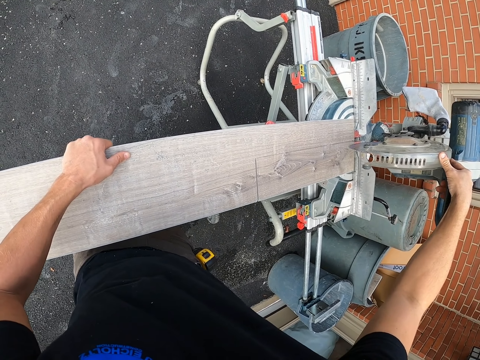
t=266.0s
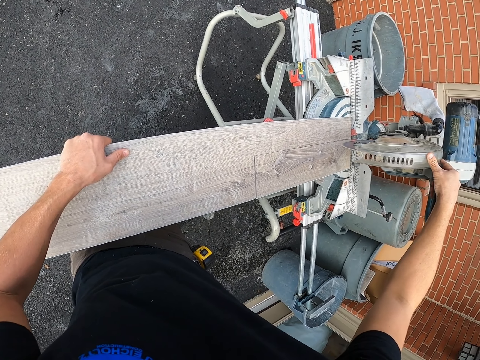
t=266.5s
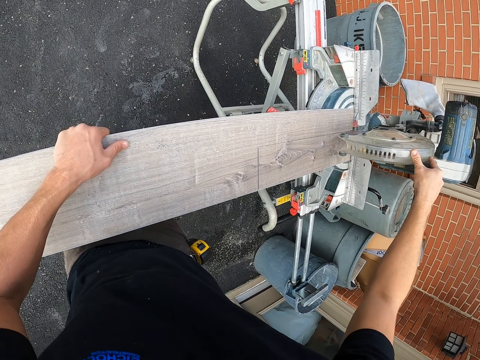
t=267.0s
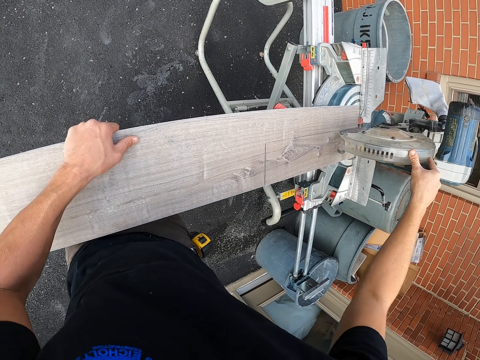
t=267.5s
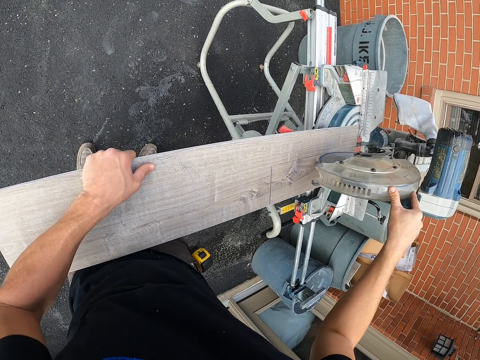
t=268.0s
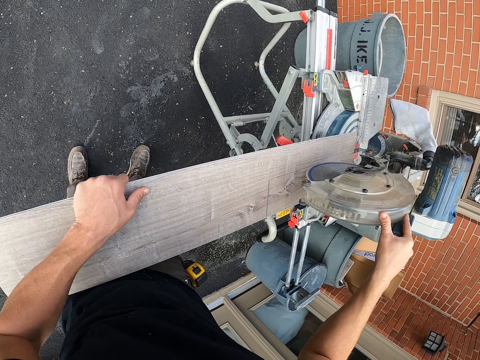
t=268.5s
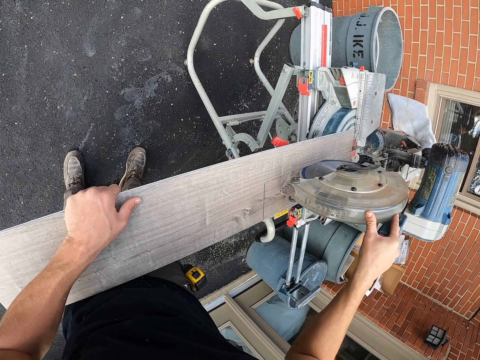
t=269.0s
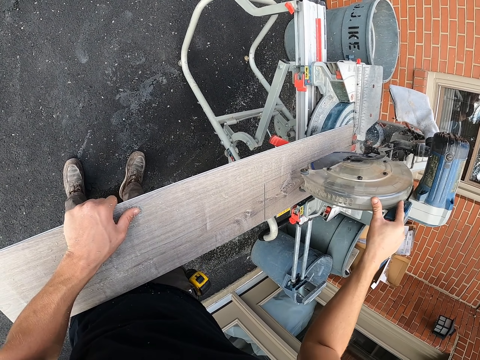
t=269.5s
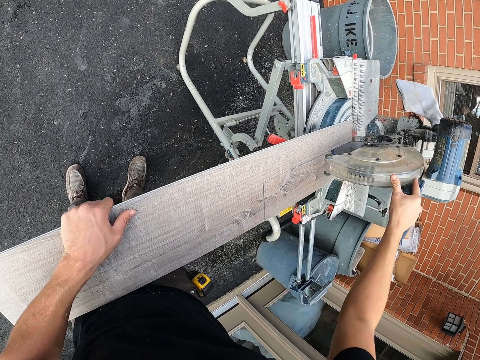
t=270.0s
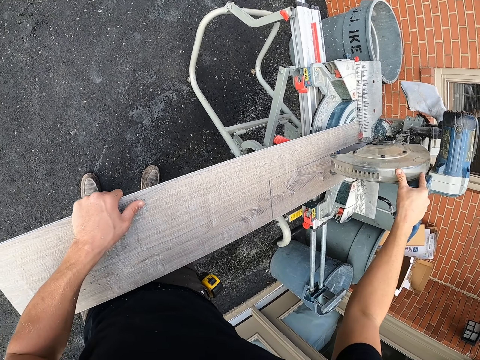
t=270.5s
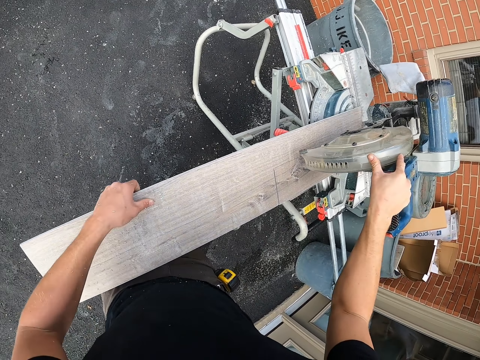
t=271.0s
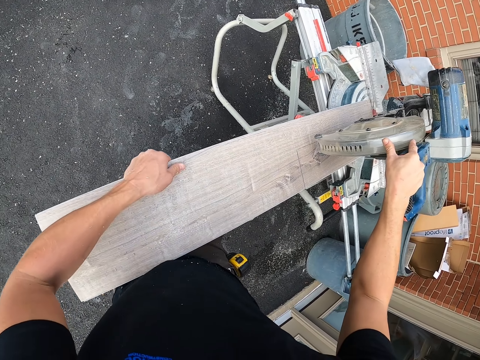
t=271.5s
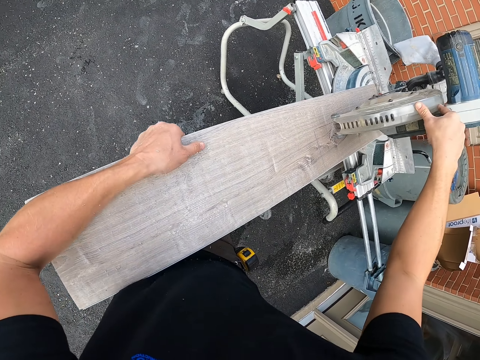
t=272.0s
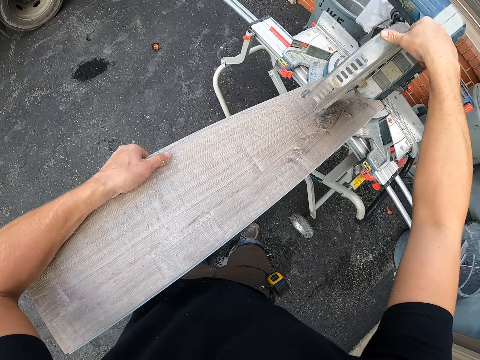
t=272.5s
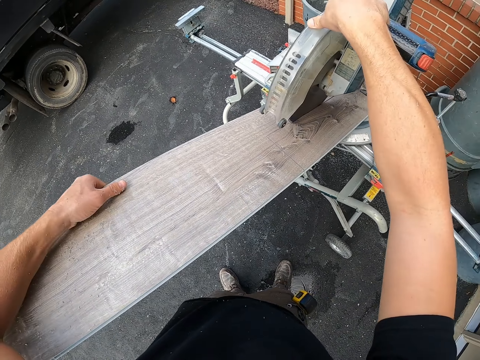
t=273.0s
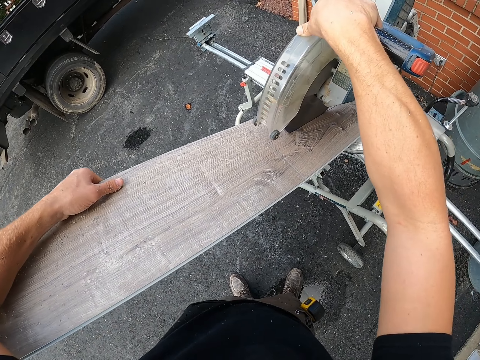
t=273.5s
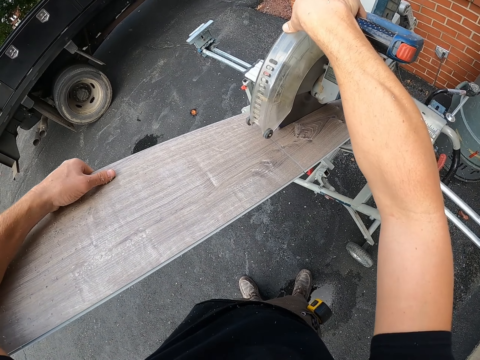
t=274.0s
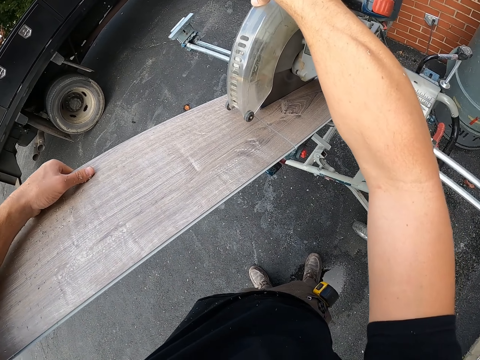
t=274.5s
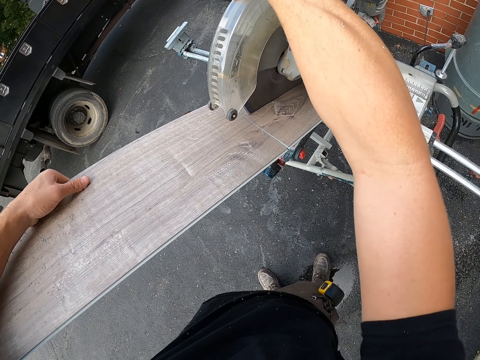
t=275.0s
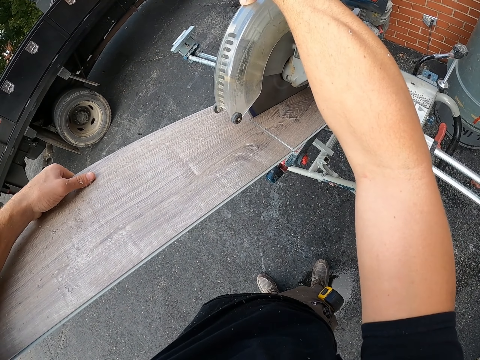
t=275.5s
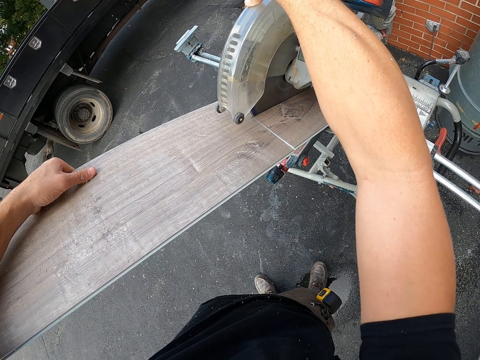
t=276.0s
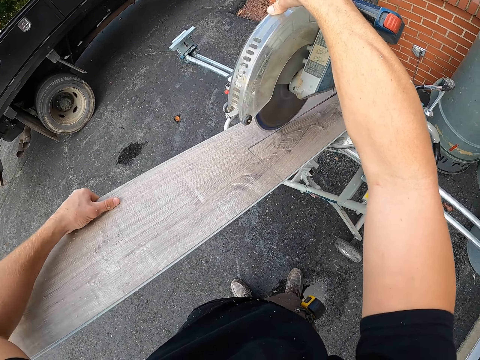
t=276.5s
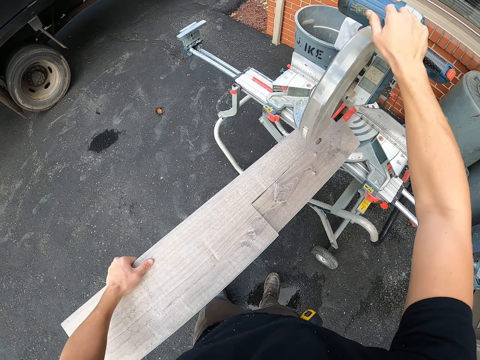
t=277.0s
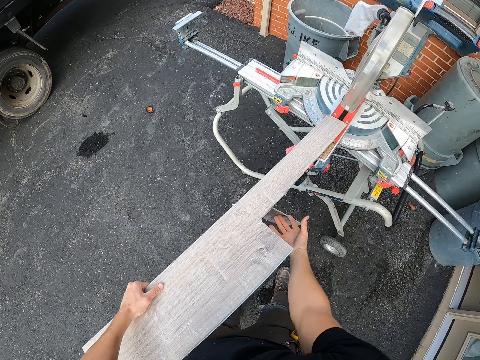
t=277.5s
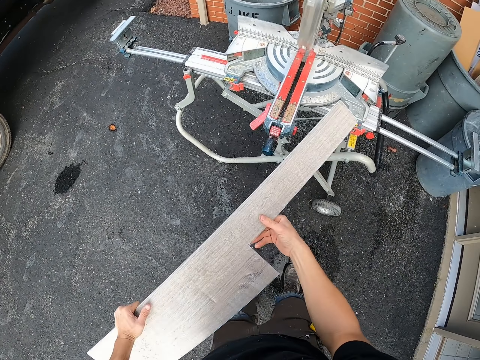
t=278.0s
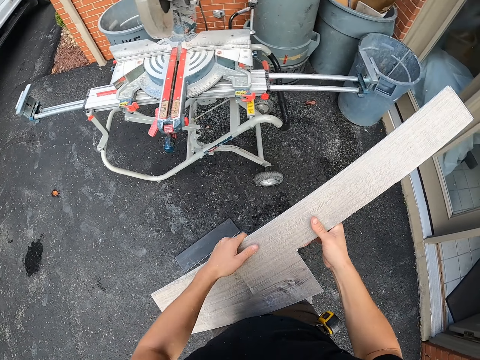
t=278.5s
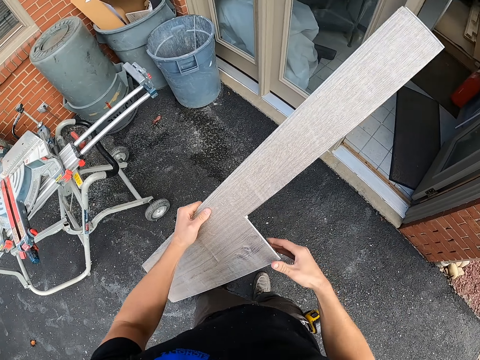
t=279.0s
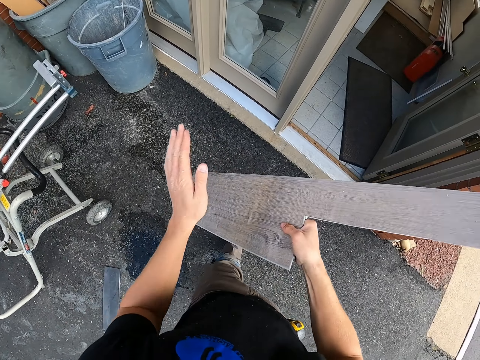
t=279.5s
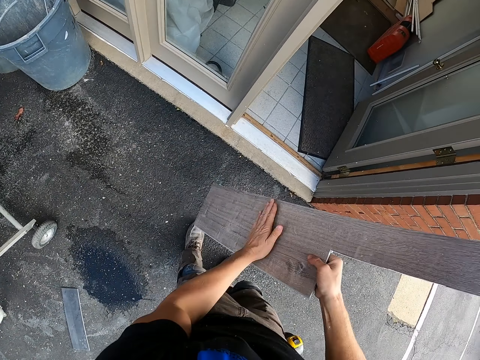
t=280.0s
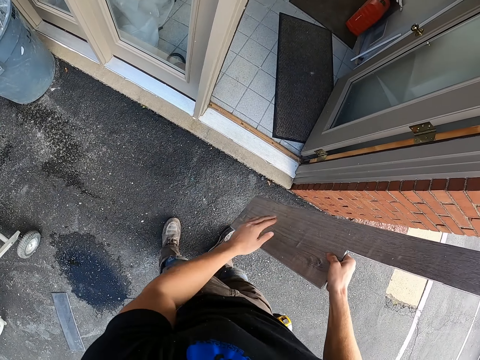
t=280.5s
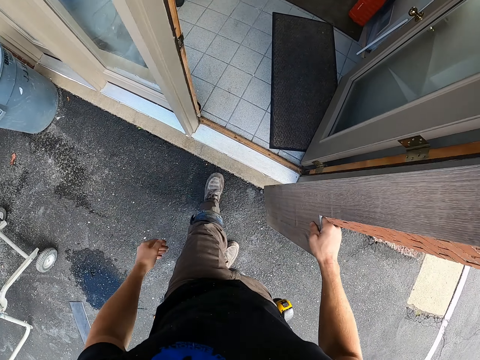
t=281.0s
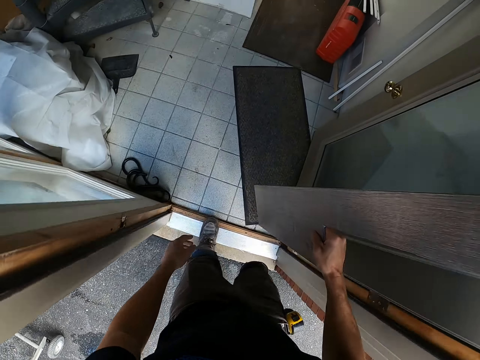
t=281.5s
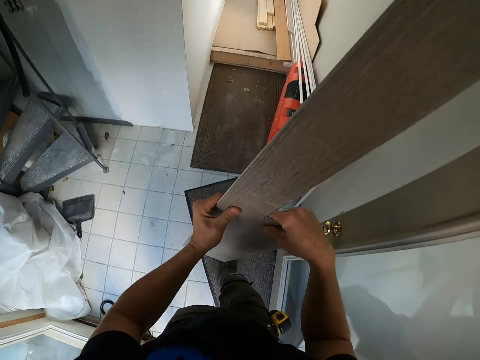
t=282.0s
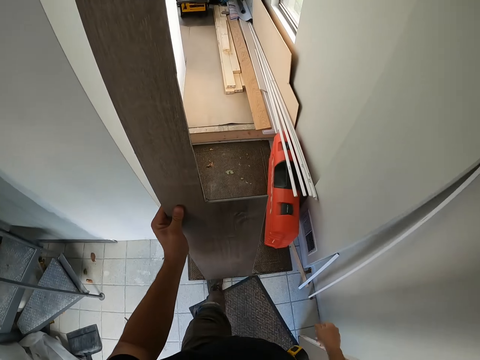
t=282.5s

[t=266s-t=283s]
The camera wearer cuts the plywood with the circular wood cutter machine. They break a wood. They pick the plywood. They walk to the house. They remove dust from the wood.

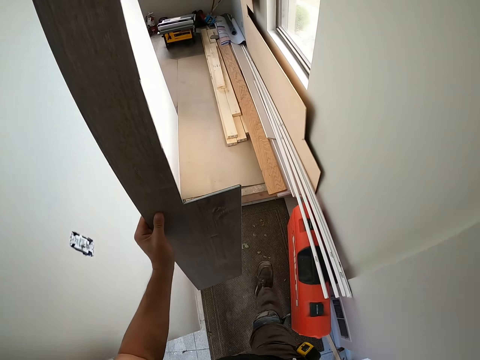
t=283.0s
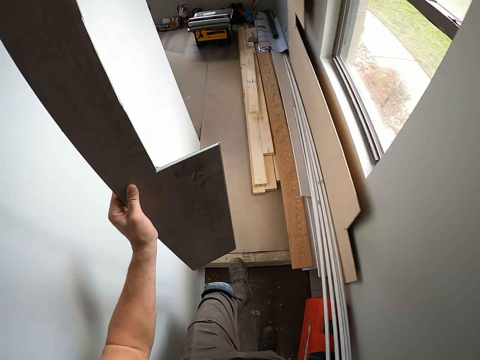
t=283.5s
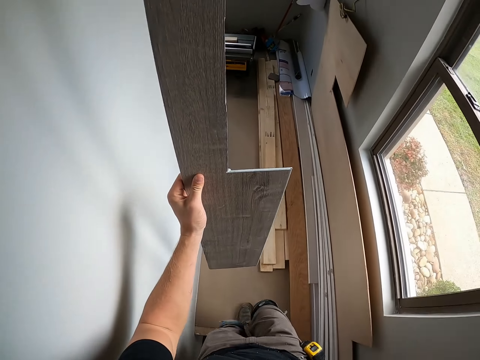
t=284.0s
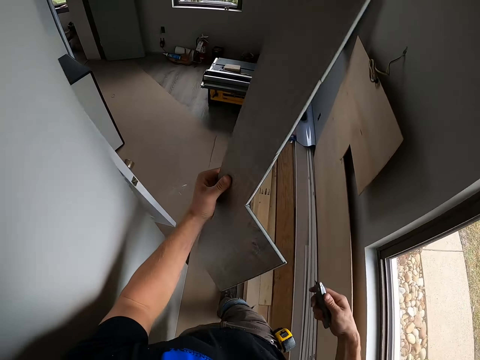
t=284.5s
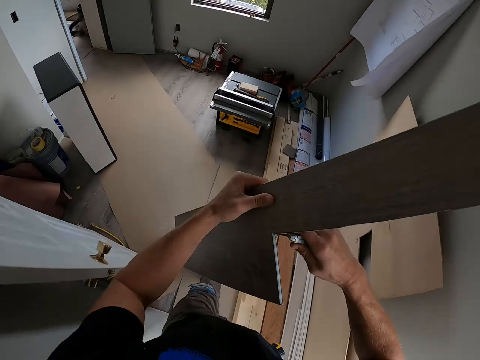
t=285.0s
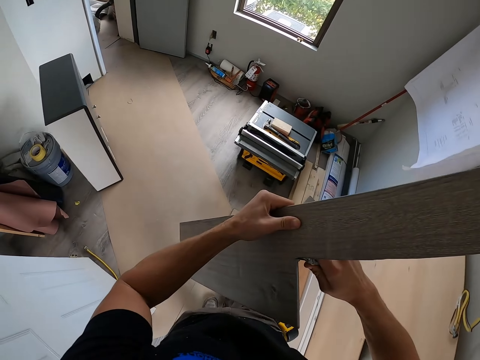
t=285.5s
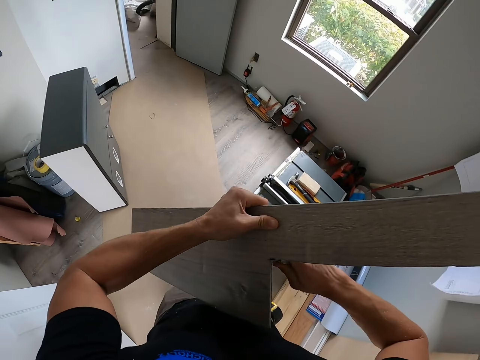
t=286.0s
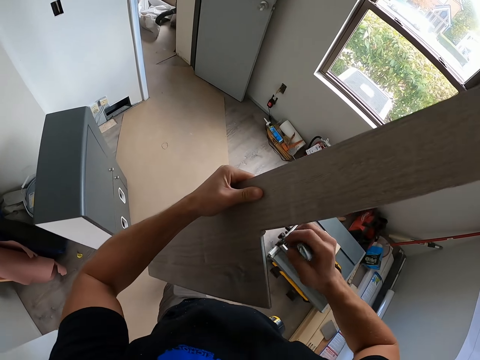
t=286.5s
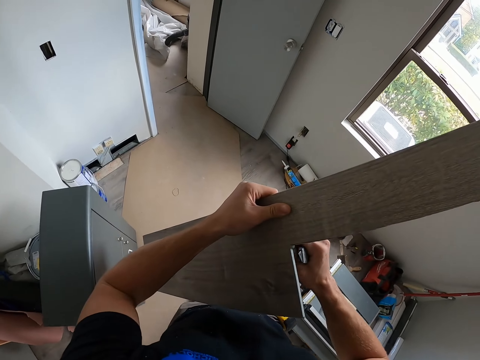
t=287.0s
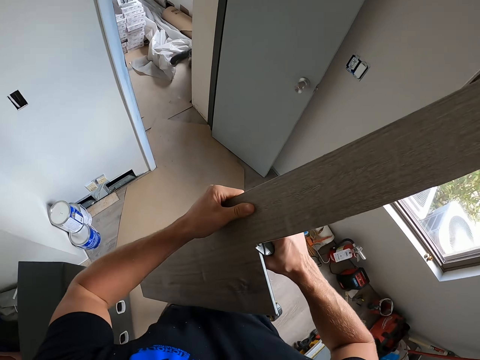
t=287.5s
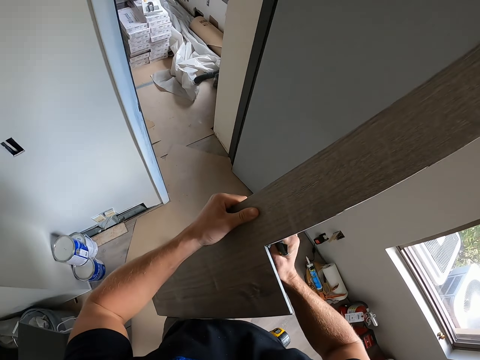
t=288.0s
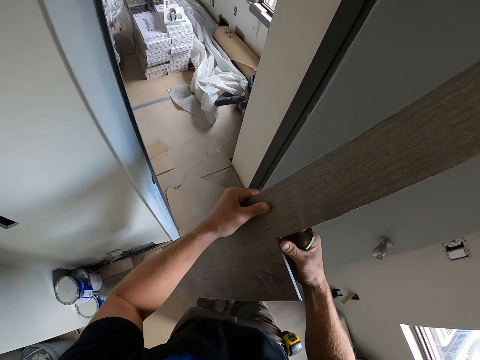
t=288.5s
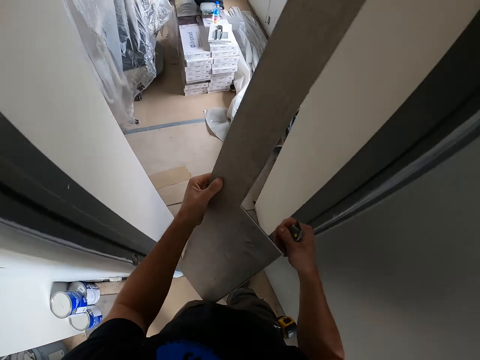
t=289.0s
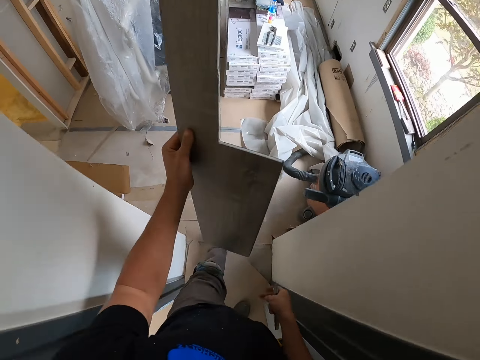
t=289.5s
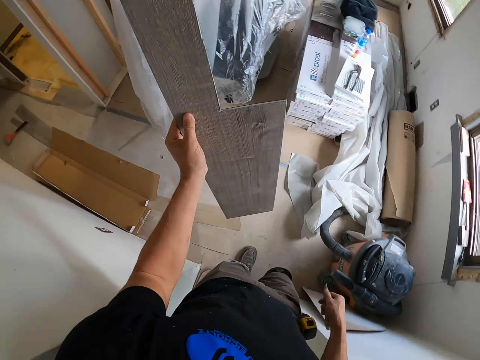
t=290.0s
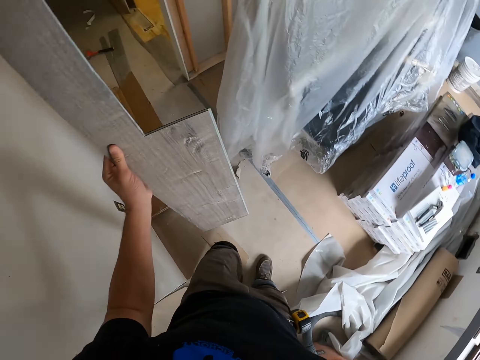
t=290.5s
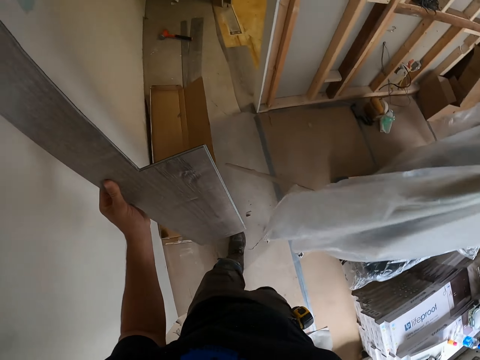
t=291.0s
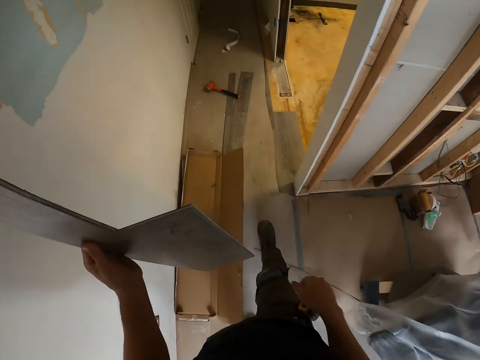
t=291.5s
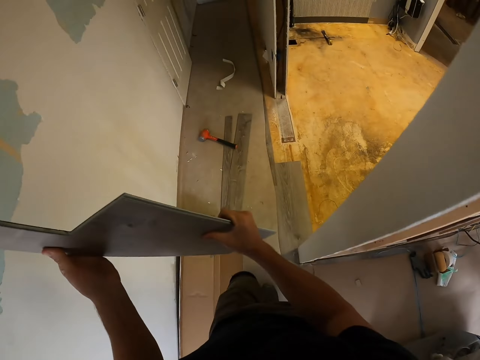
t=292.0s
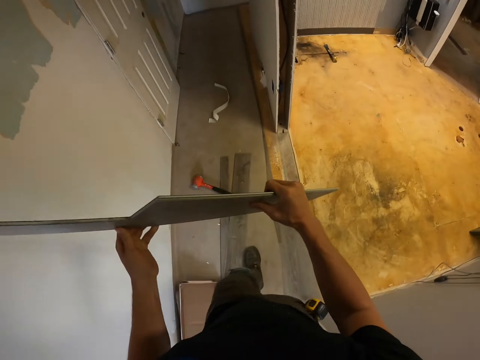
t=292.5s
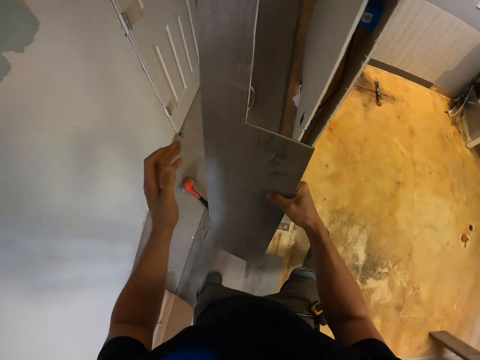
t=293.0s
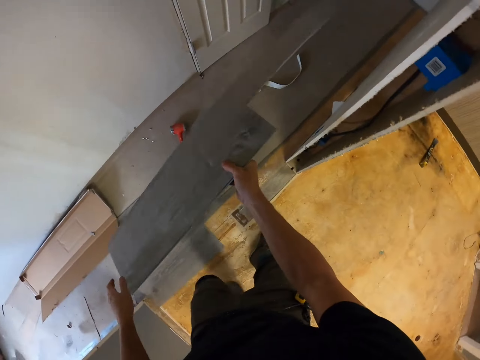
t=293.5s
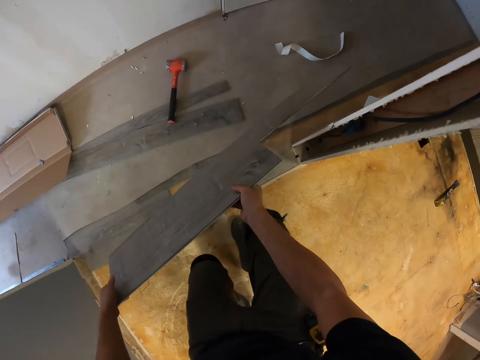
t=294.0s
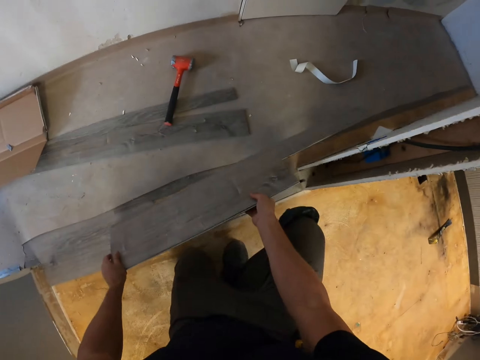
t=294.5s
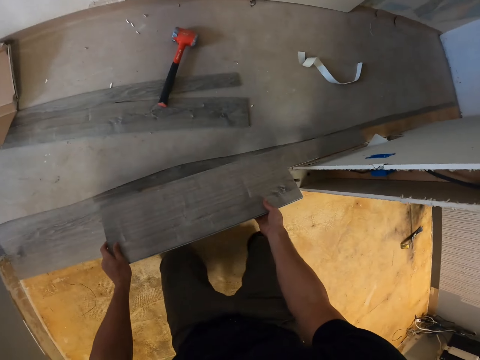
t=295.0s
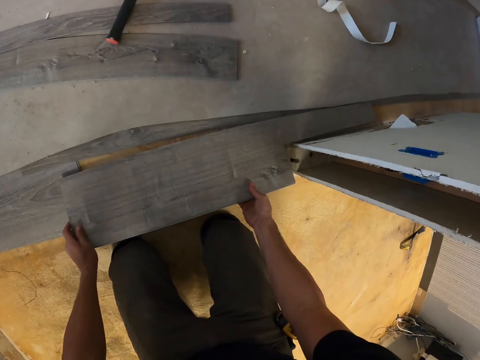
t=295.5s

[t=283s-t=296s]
The camera wearer picks the pocket knife. They cut the wood with a cutter. They cut the wood with the right hand. They throw the piece of wood with the right hand. They turn around, walk around, and place the plywood on the floor. They kneel down.
